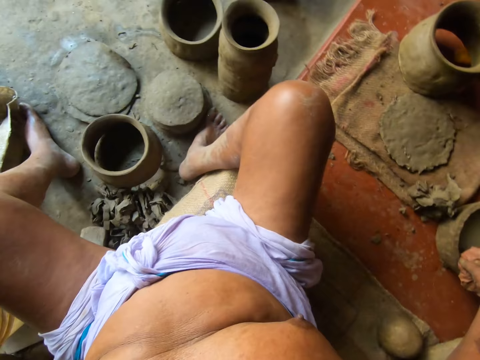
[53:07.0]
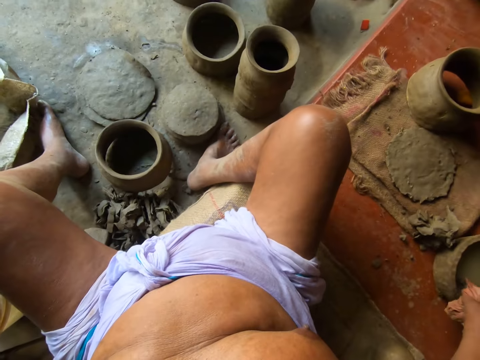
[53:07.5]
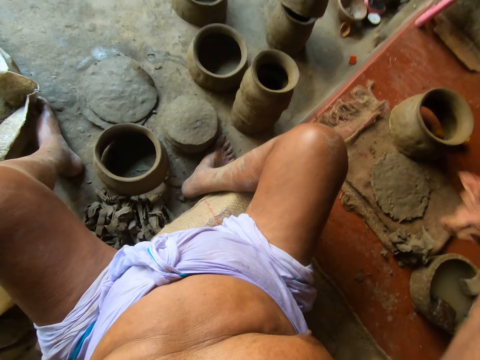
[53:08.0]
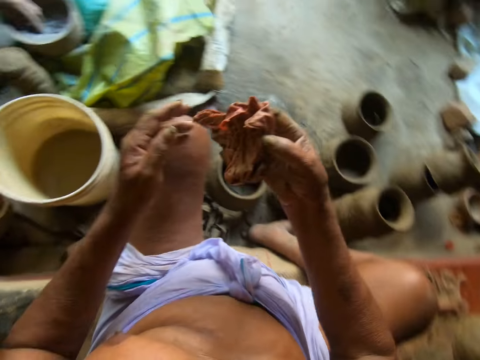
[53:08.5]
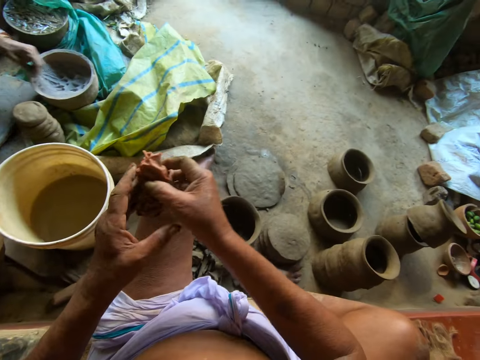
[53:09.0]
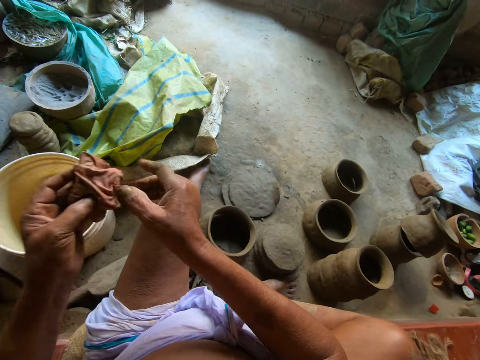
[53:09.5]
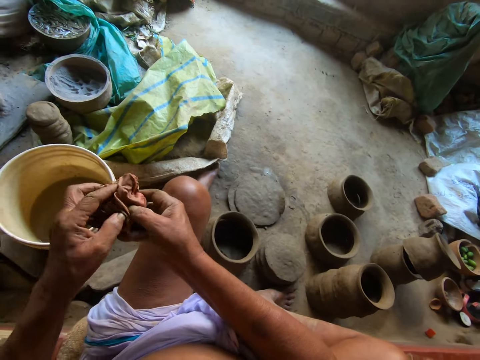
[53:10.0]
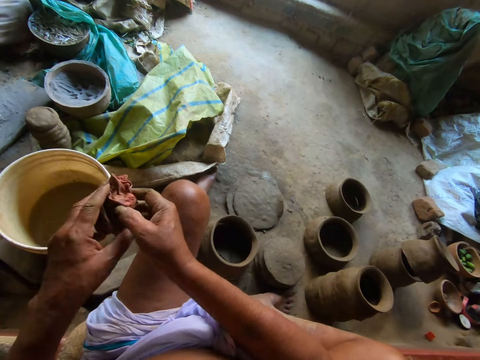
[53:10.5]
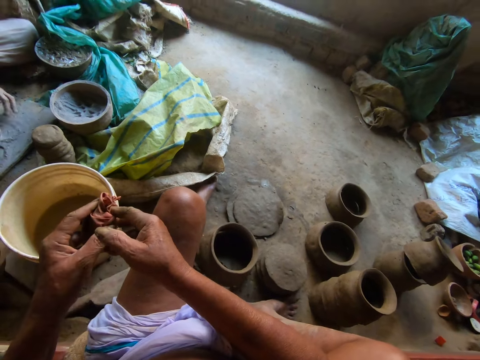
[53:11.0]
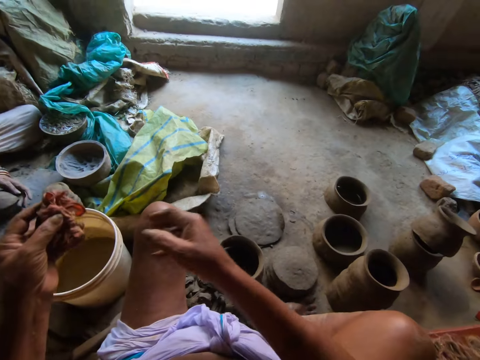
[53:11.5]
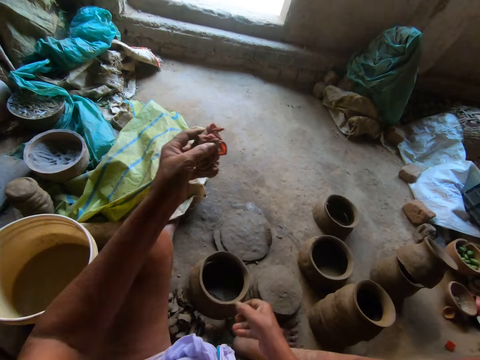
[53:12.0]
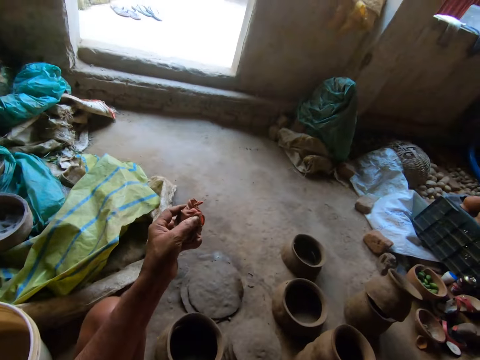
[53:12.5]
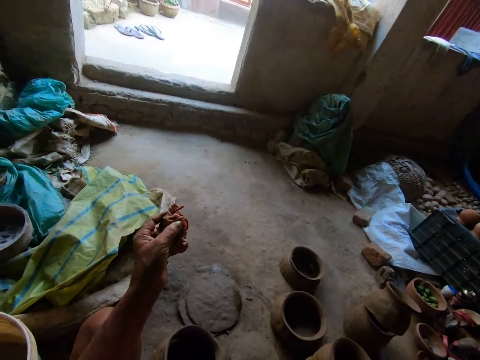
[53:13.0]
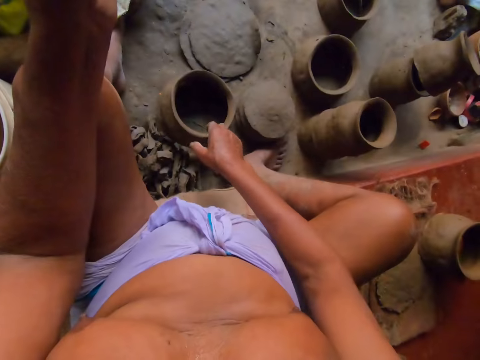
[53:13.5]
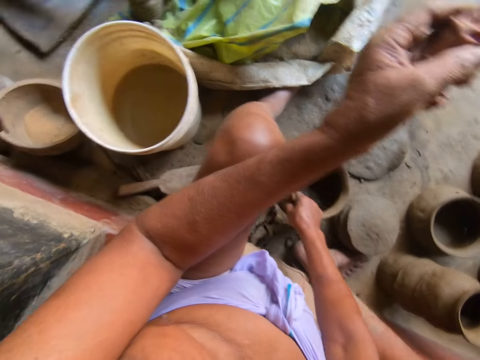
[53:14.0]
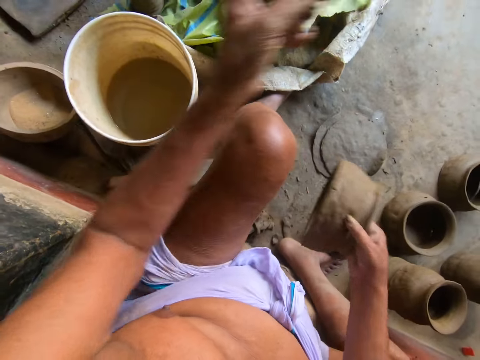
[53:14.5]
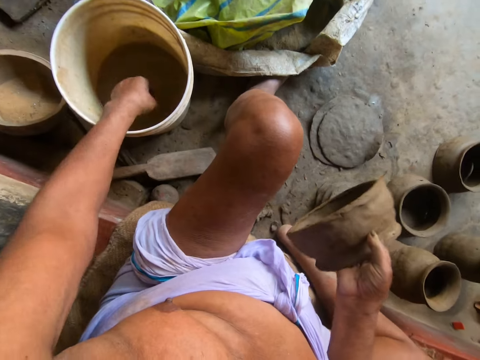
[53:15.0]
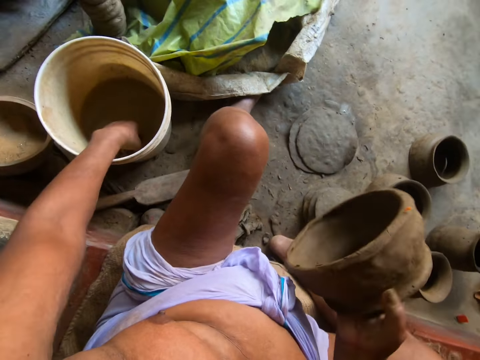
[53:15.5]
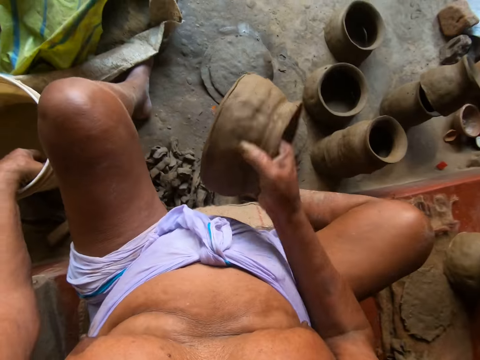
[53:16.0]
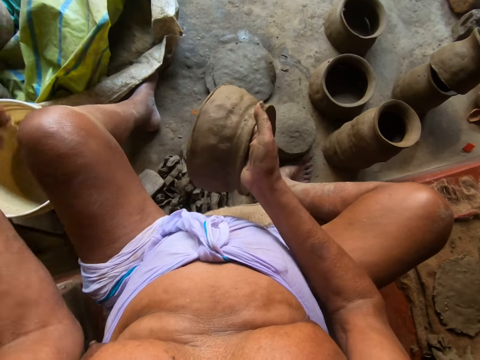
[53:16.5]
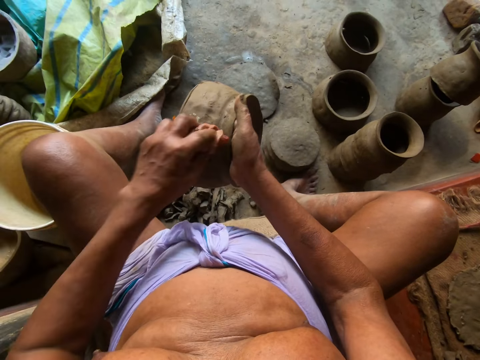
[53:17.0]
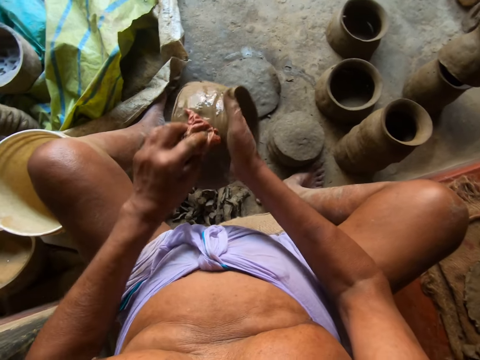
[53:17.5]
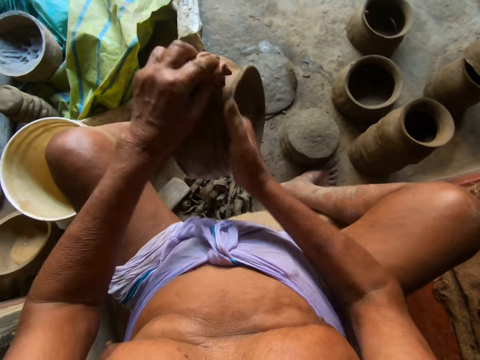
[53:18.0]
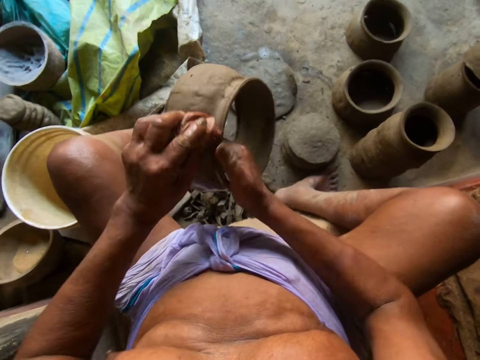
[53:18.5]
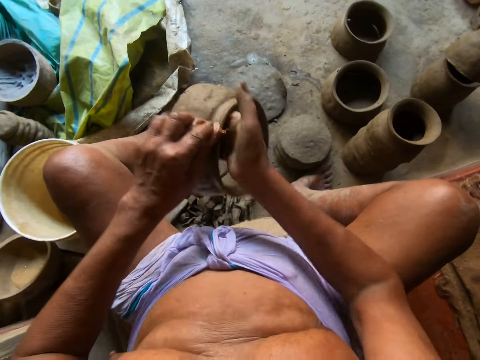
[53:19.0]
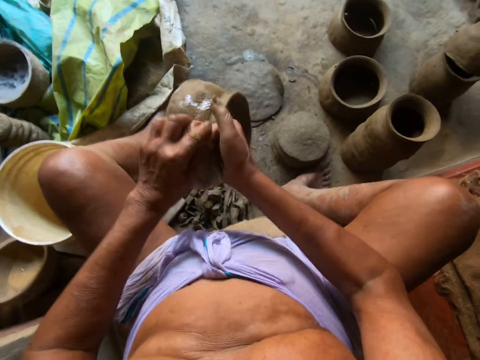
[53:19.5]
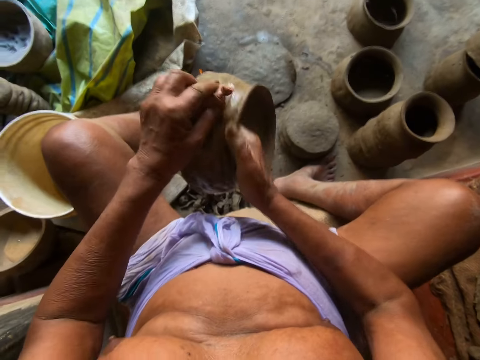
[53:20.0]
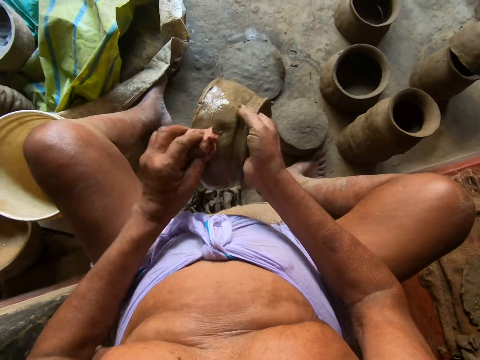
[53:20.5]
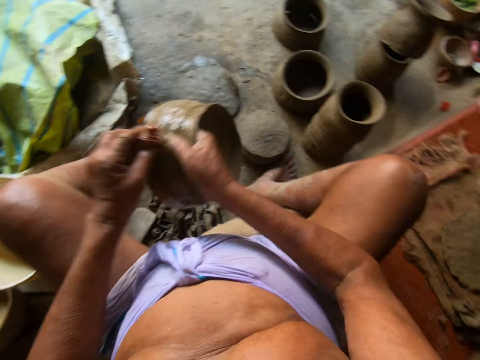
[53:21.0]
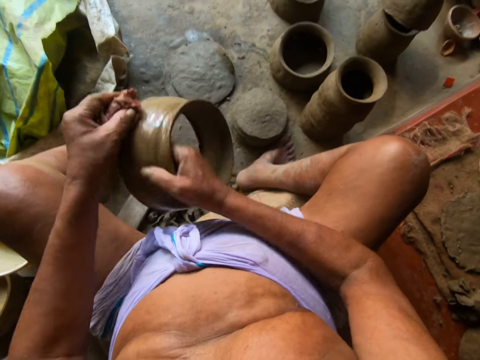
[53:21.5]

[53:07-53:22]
The camera wearer picks up a wet rag on the pot on the work surface with his right hand. He converses with the man. He passes the wet rag from his right hand to his left hand. He picks up the half made clay pot from the ground with his right hand. He dips the wet rag in his left hand in a bucket of water on the ground. He smoothens the body of the half made clay pot in his right hand with the wet rag in his left hand. He applies water on the pot.

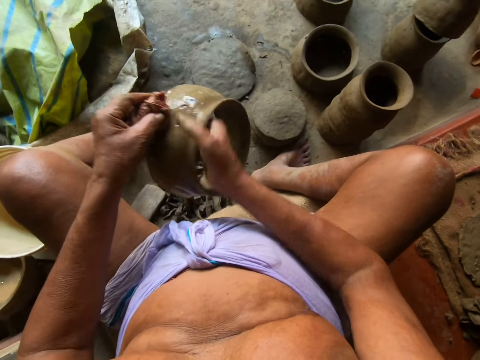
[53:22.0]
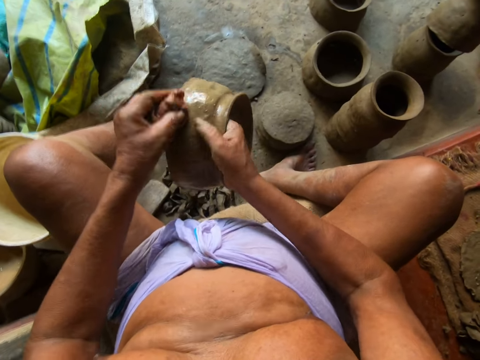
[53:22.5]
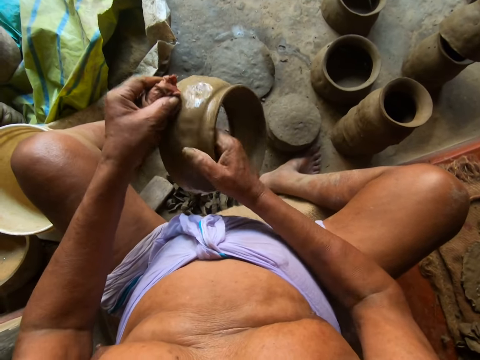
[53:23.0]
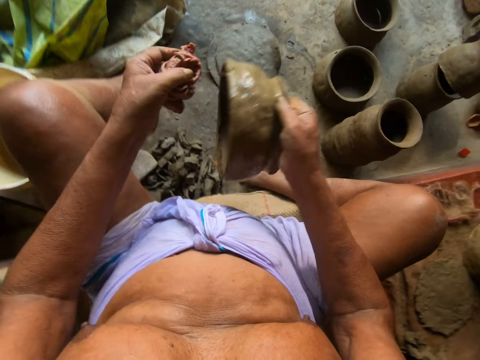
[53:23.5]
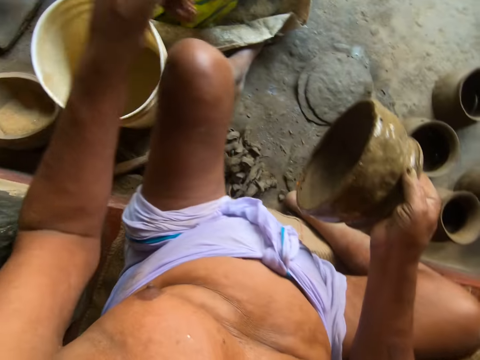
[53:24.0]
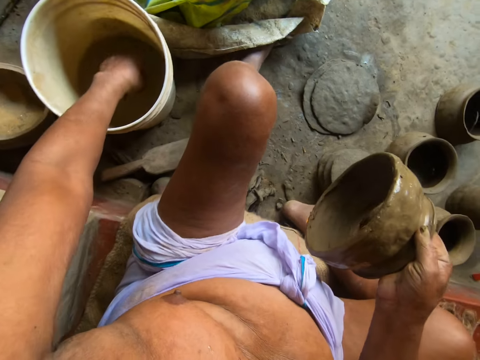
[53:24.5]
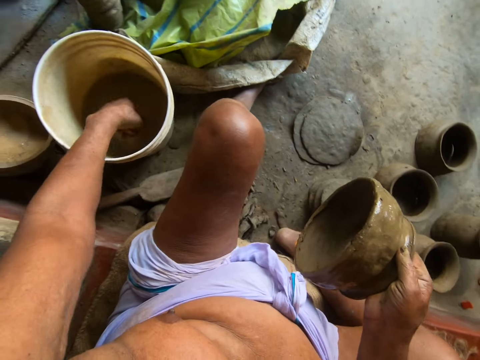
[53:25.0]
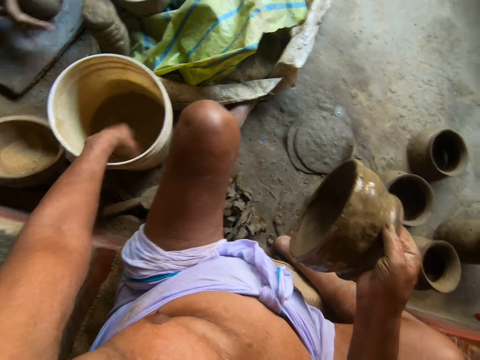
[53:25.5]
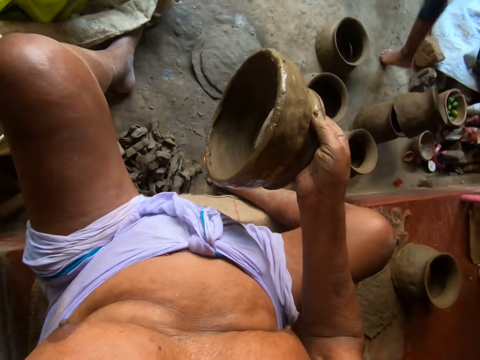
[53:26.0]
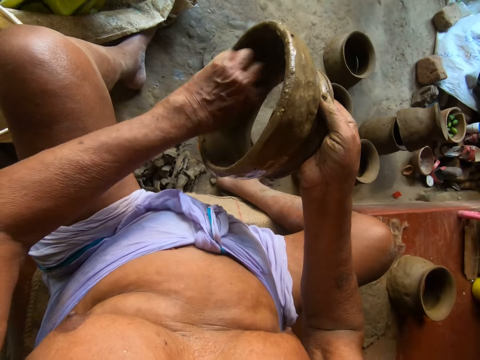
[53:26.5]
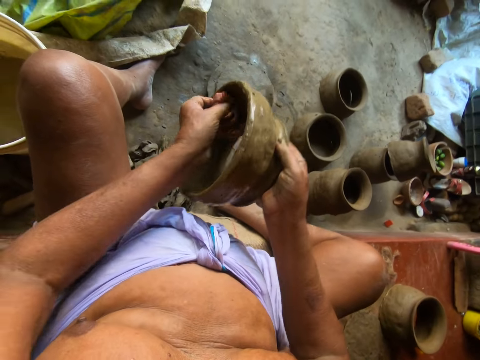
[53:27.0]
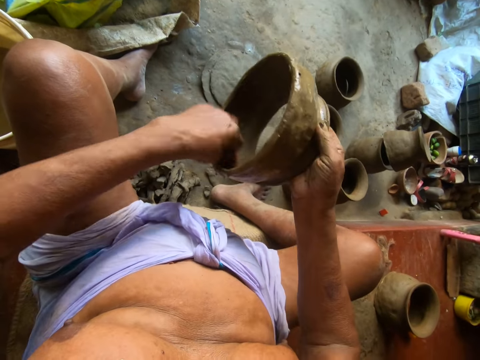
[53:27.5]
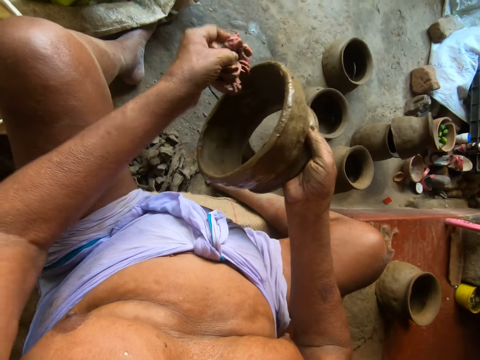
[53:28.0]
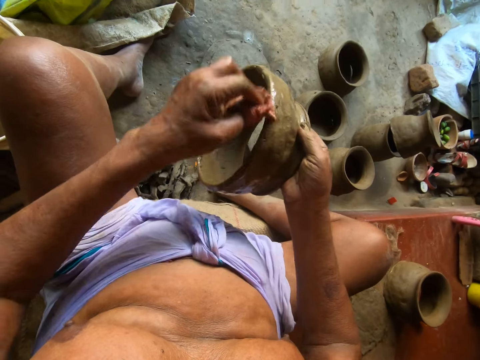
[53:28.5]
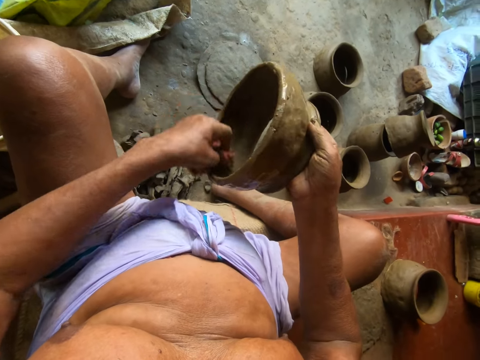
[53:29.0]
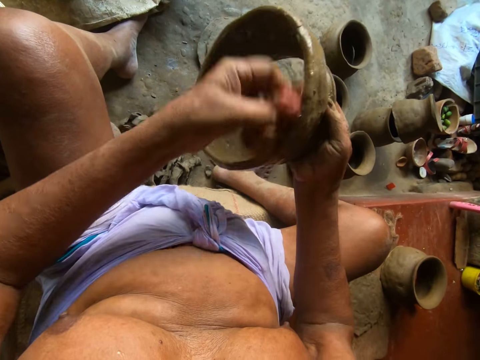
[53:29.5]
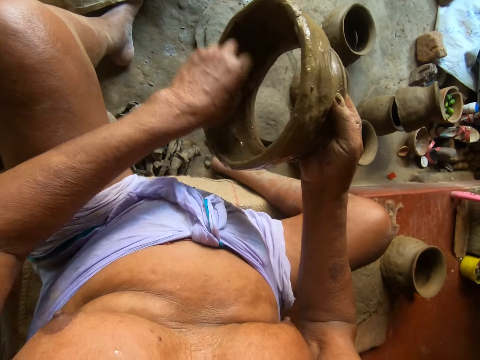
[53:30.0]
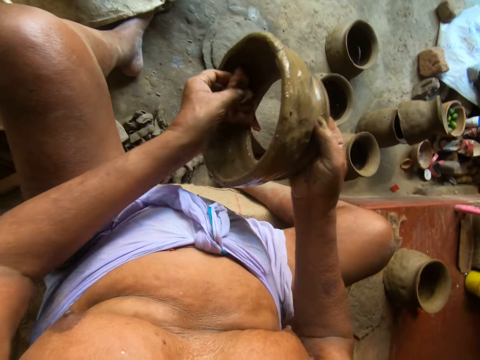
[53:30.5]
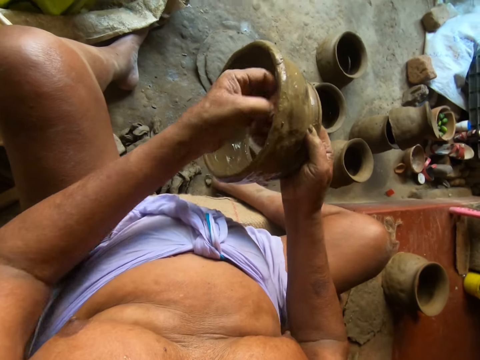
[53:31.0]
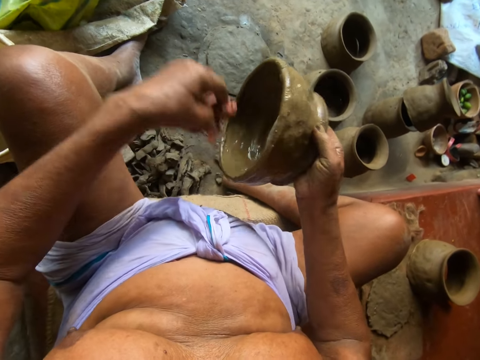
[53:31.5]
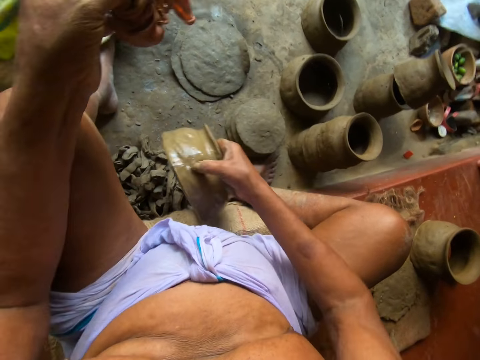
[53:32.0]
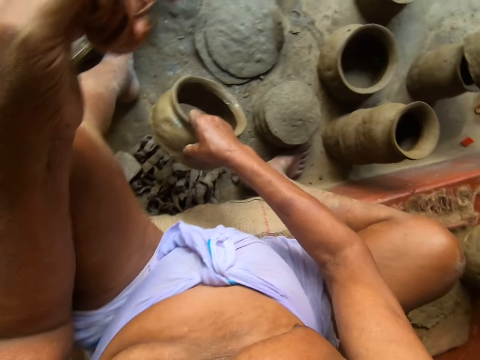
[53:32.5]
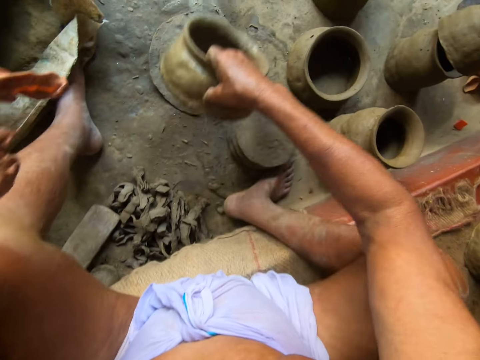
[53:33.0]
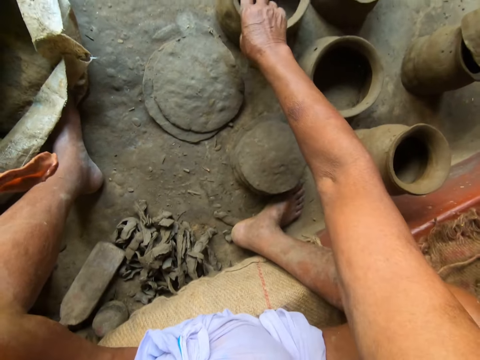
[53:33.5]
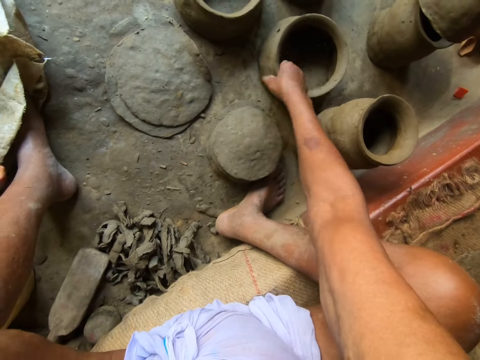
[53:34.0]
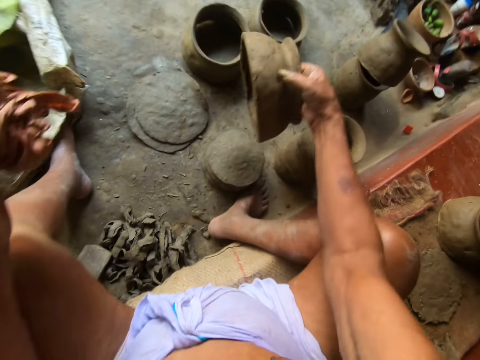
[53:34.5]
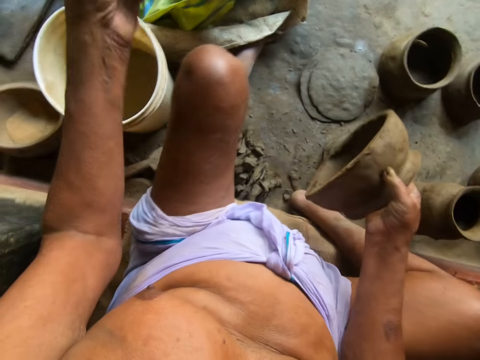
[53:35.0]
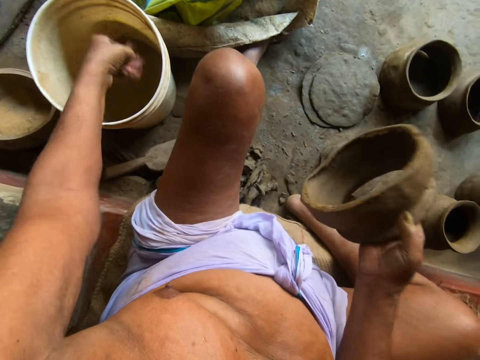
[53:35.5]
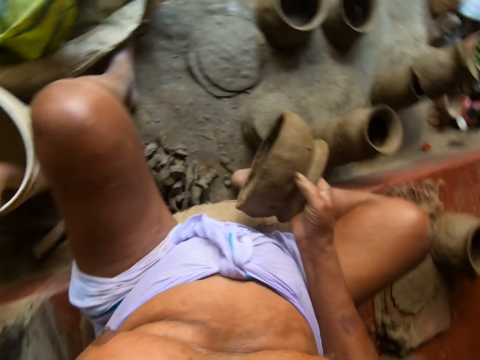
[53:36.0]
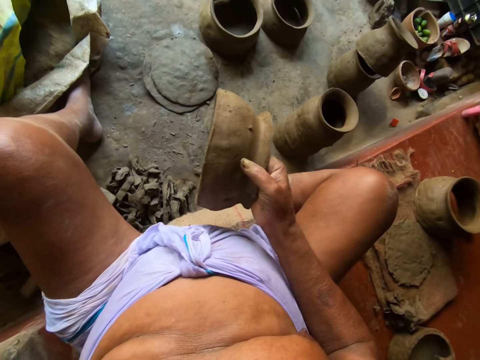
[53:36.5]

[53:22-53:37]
The camera wearer dips the wet rag in his left hand in the bucket of water on the ground. He smoothens the inside of the half made clay pot in his right hand with the wet rag in his left hand. He applies water on the pot. He drops the wet half made clay pot in his right hand on the ground. He picks up the half made clay pot on the ground with his right hand. He dips the wet rag in his left hand in the bucket of water on the ground.
